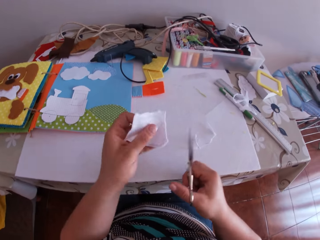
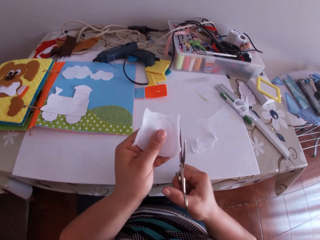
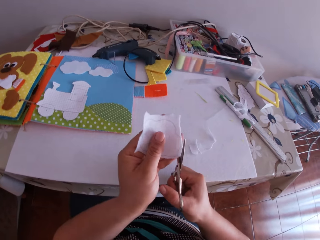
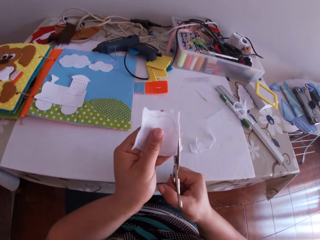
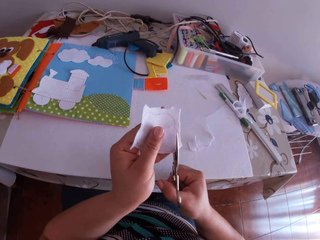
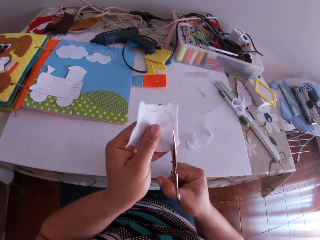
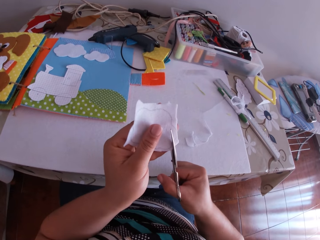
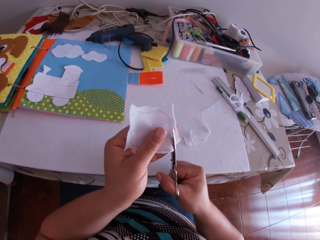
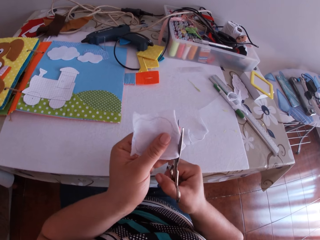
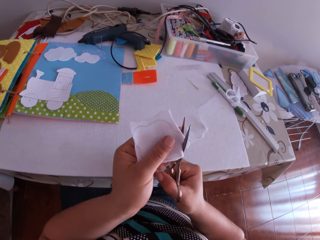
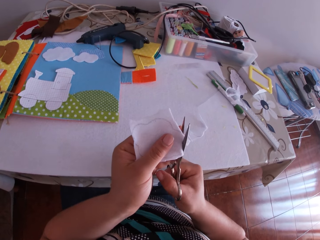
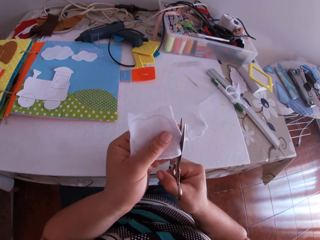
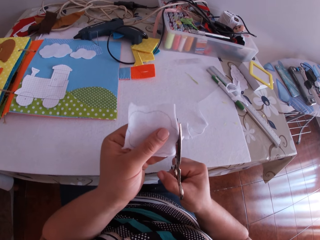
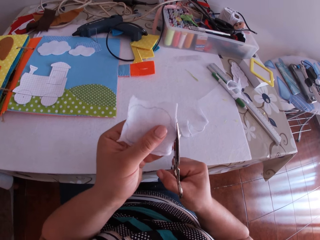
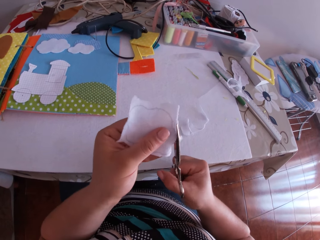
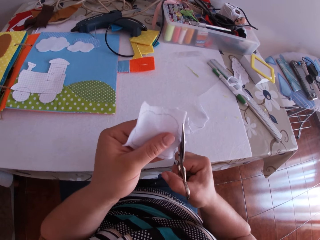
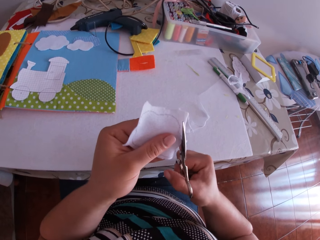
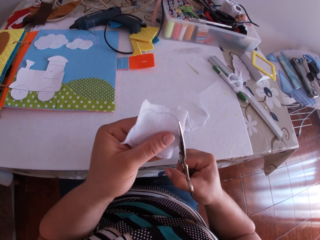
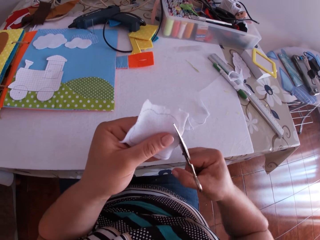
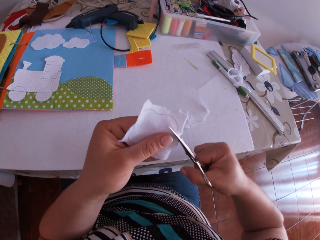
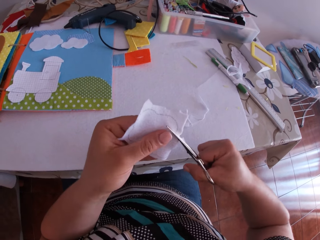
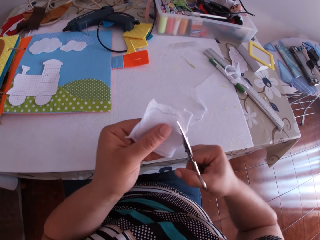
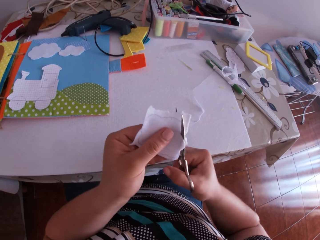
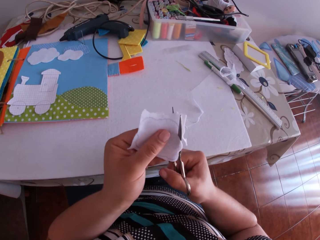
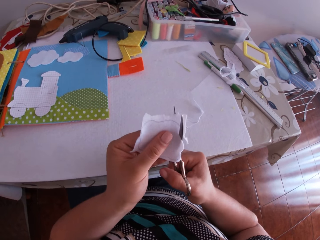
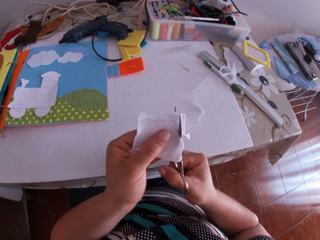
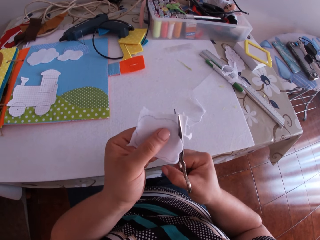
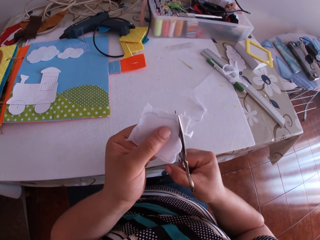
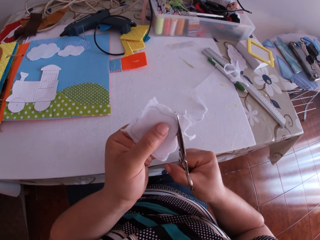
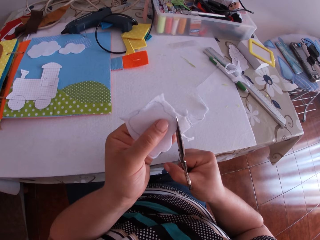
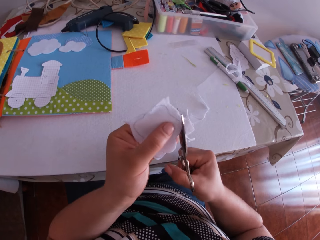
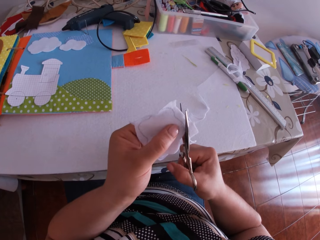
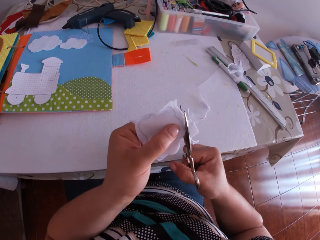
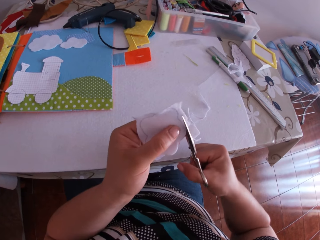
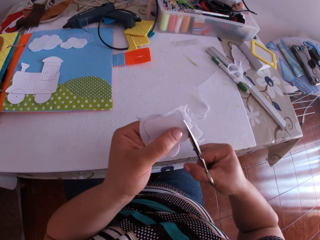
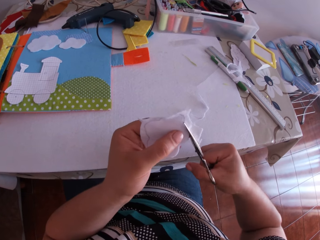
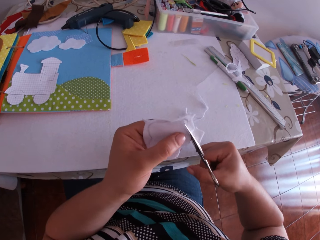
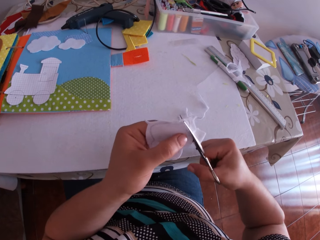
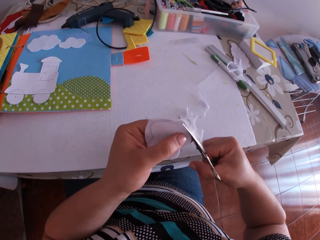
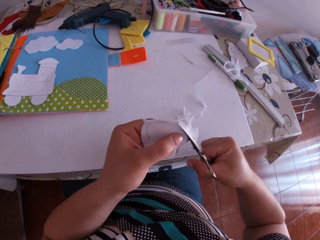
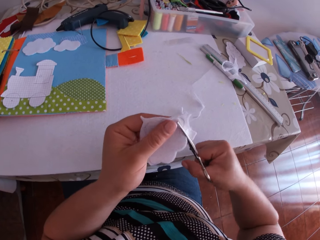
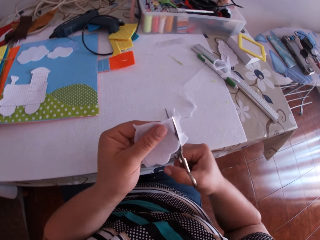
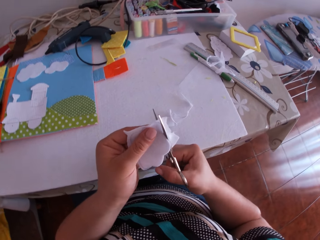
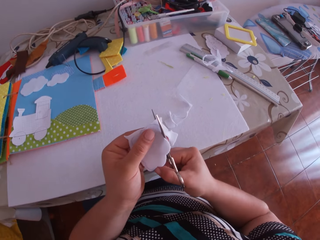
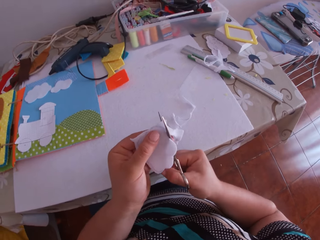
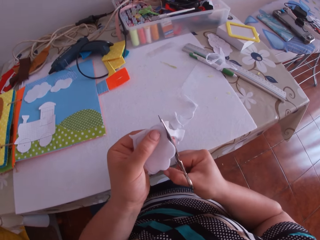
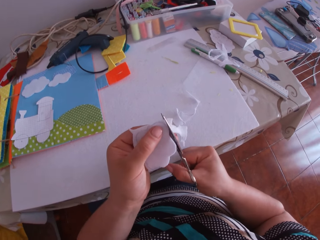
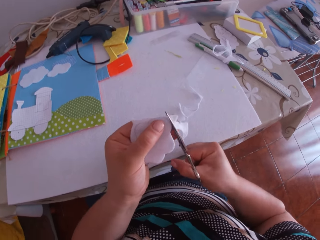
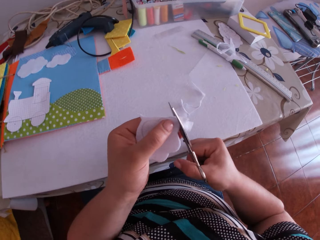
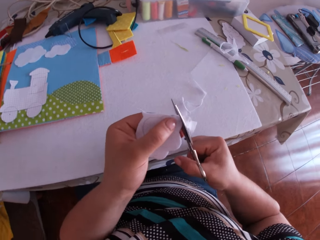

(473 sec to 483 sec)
The camera wearer picks up the piece of material with her left hand. She trims the piece of material with the scissors in her right hand.

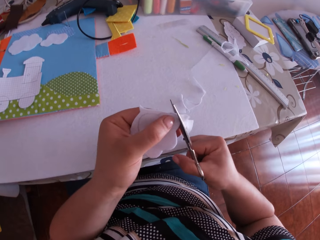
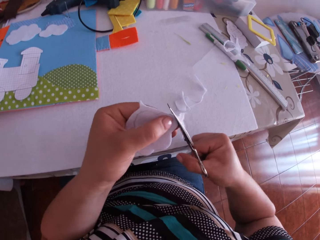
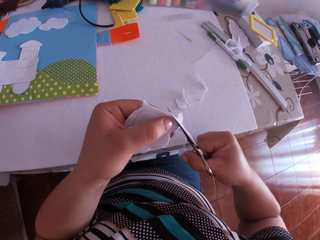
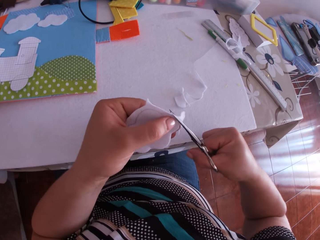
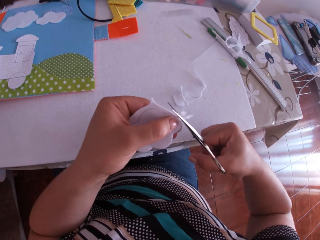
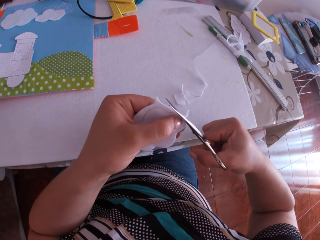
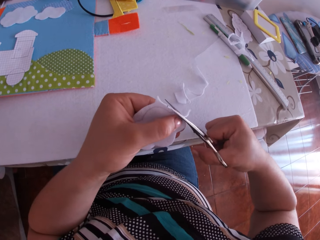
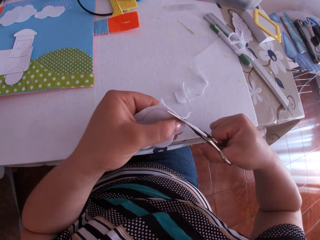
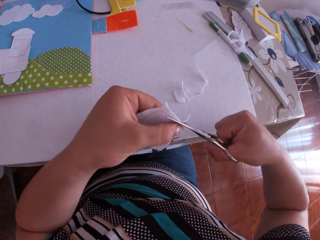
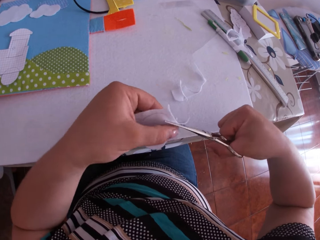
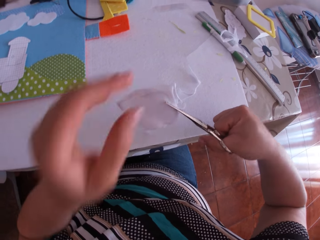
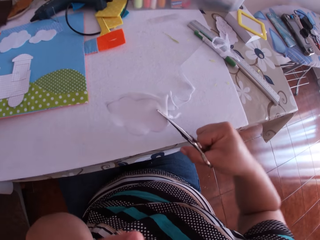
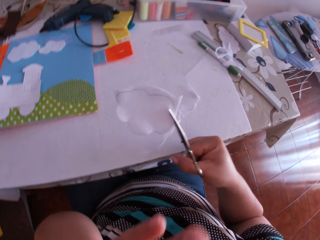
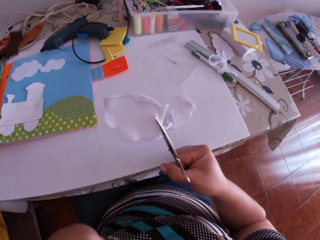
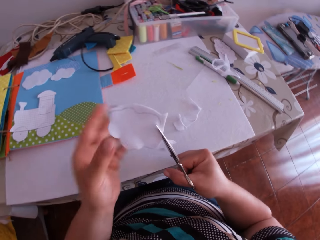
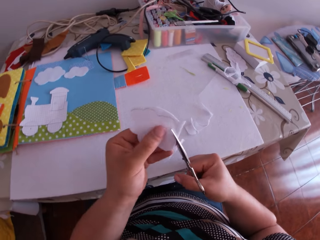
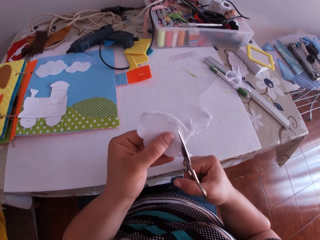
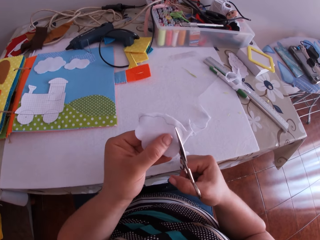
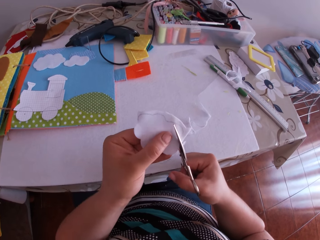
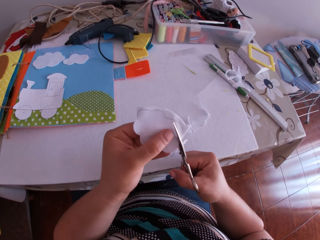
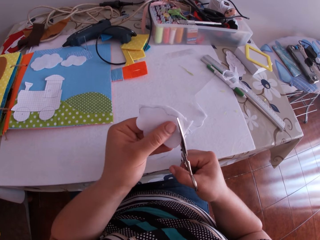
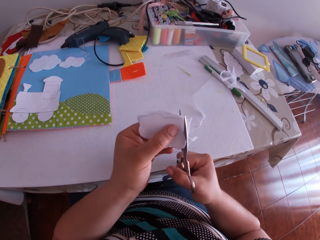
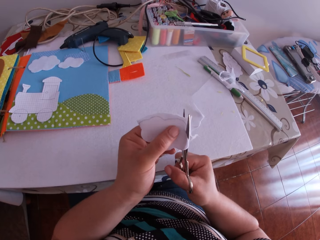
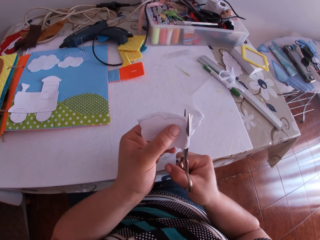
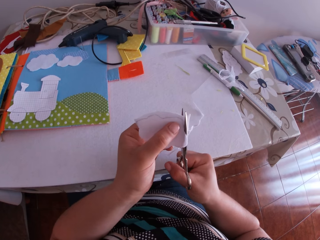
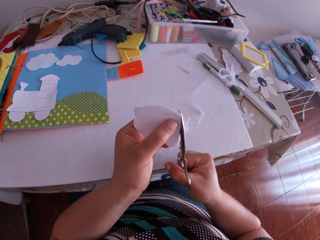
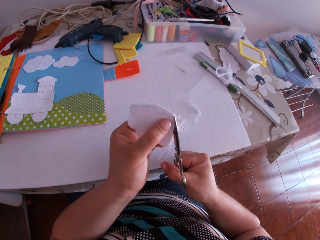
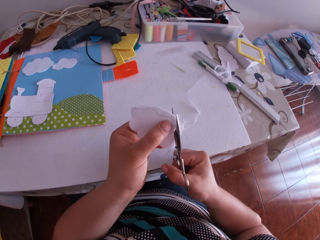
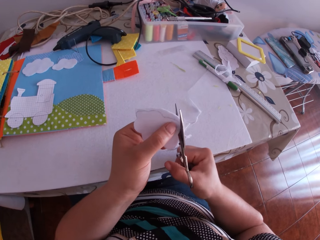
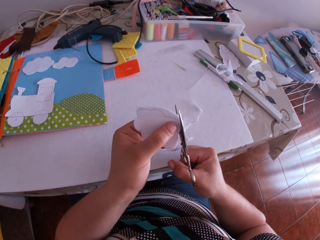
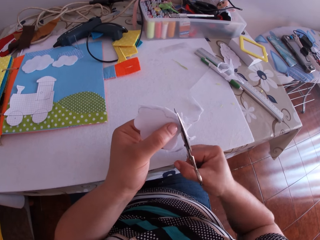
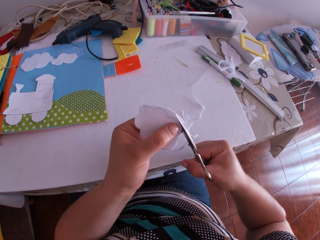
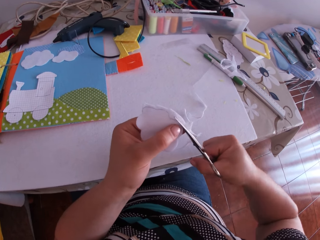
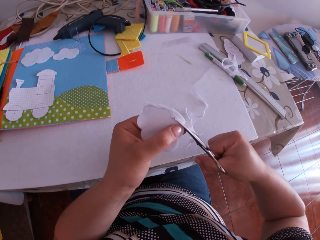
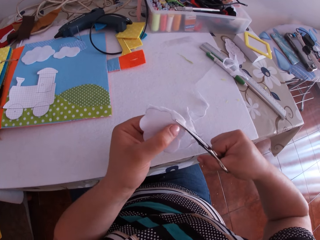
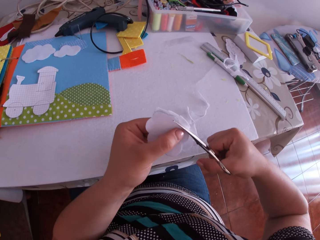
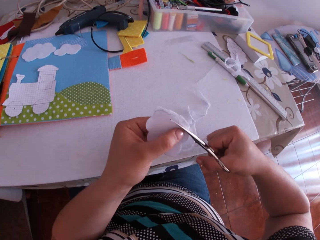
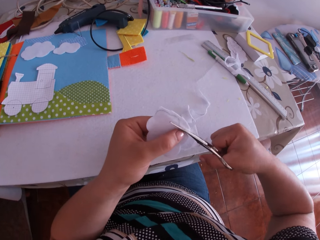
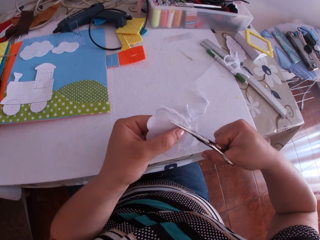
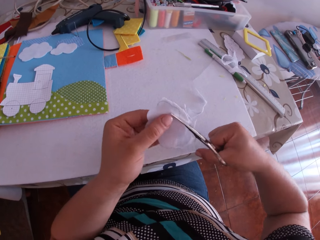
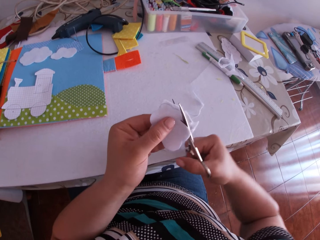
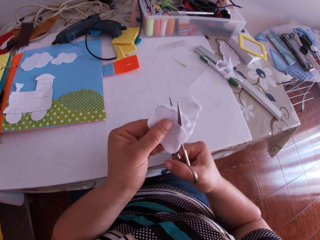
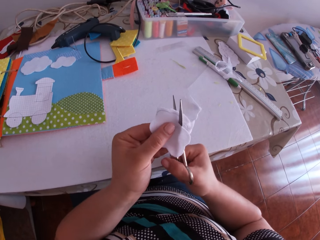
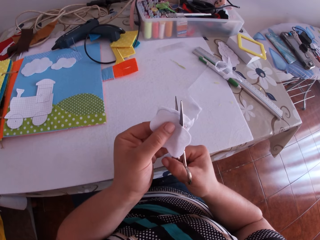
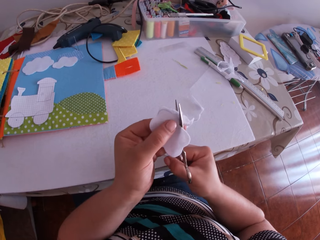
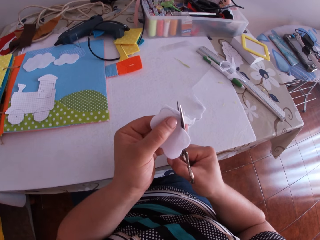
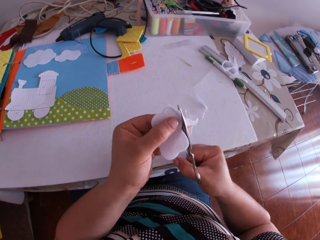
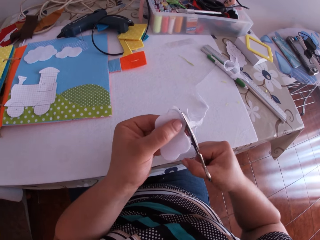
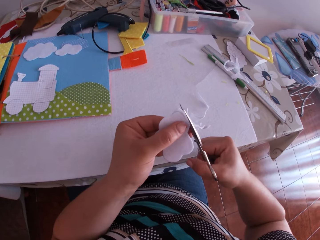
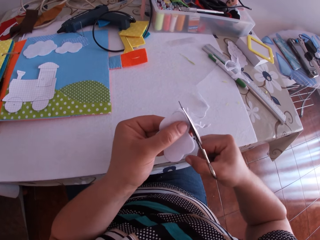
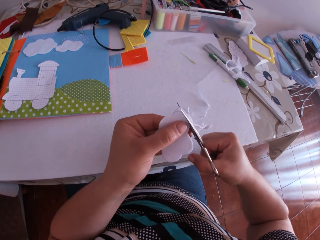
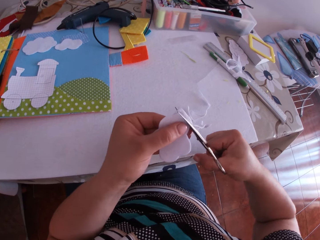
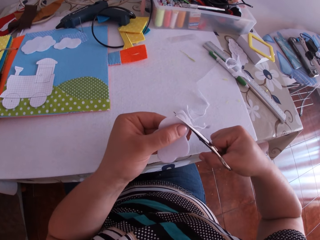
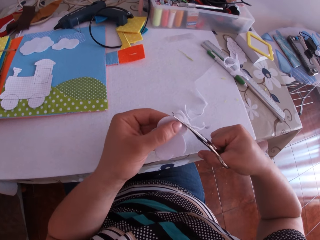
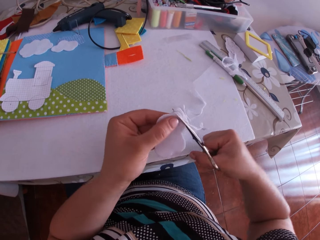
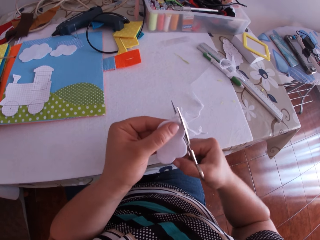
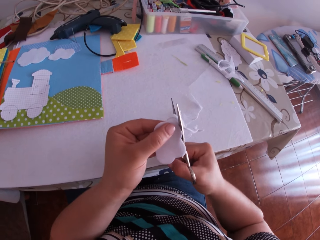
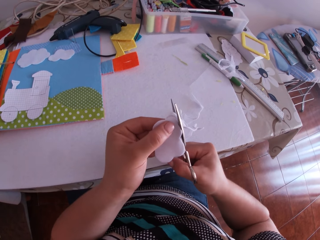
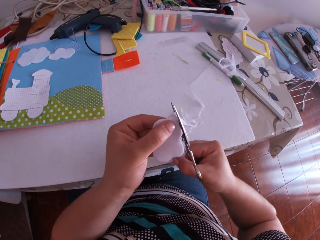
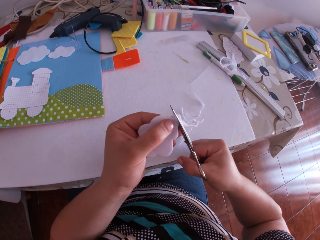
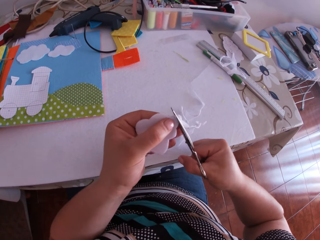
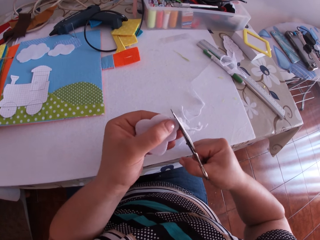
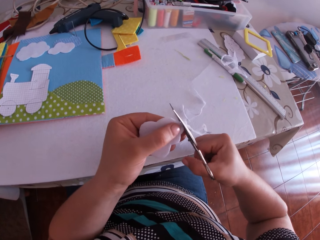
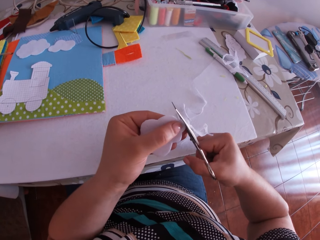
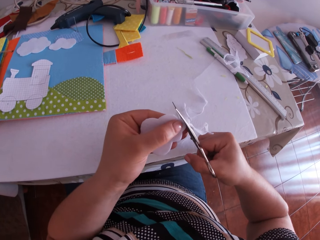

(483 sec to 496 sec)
The camera wearer swings a hand. They touch something. They swing a hand. They hold felt material. They trim the felt material using a pair of scissors.
